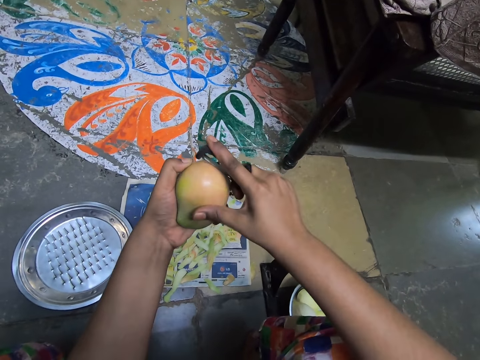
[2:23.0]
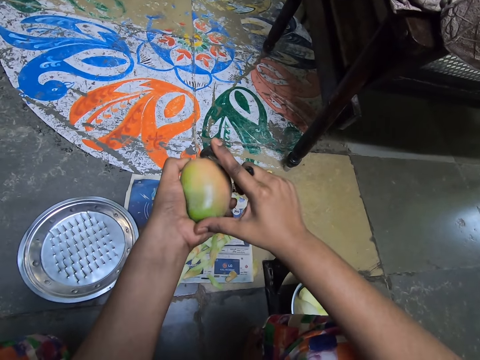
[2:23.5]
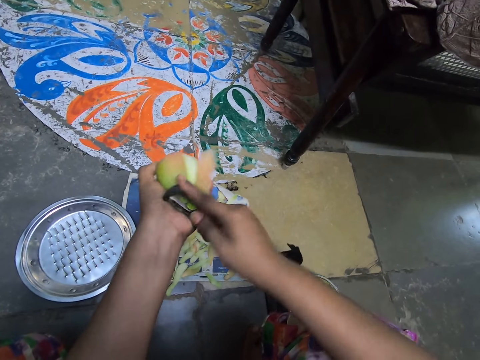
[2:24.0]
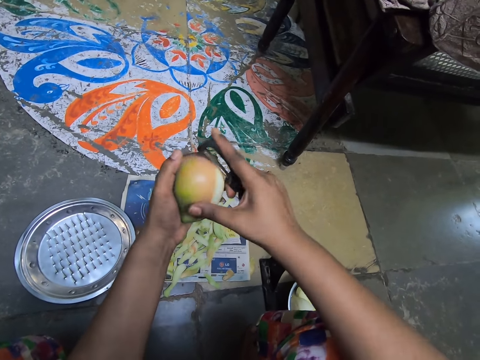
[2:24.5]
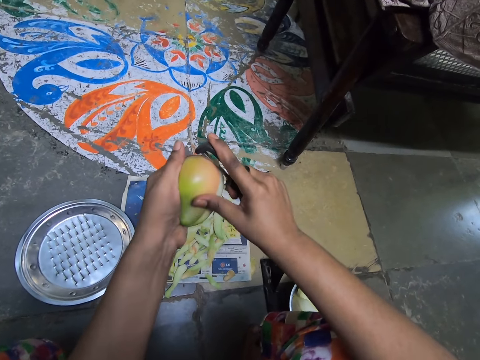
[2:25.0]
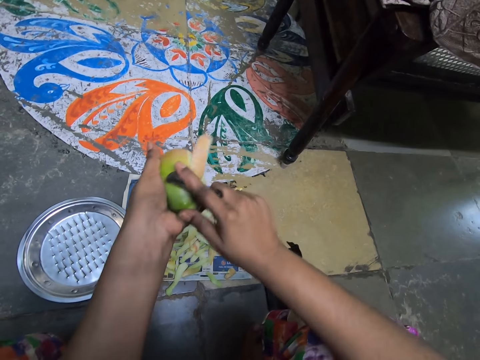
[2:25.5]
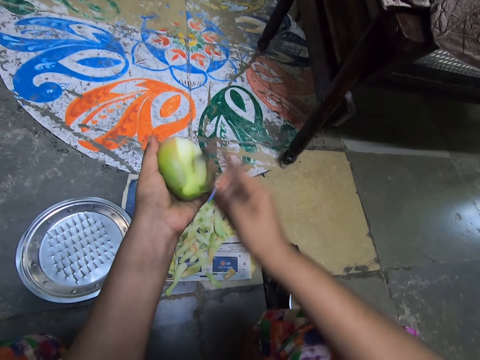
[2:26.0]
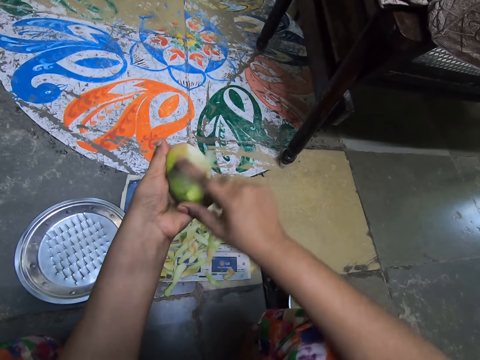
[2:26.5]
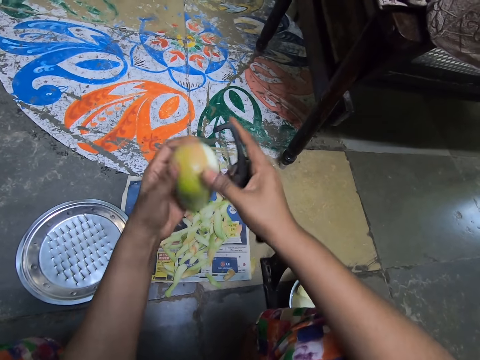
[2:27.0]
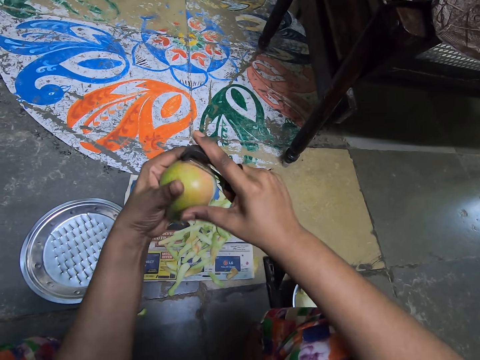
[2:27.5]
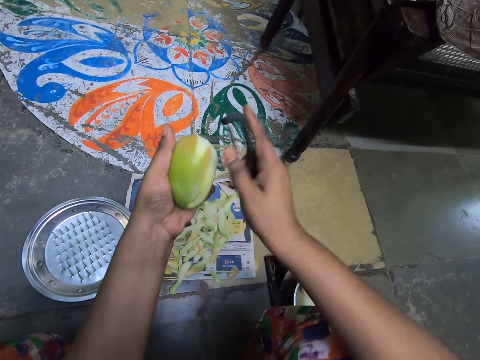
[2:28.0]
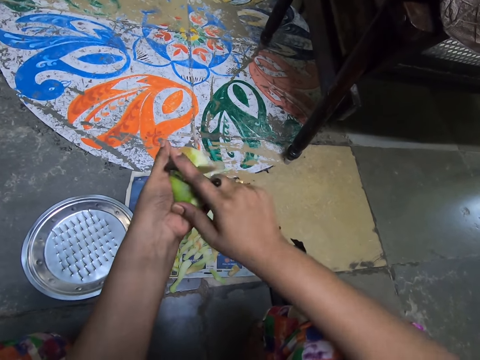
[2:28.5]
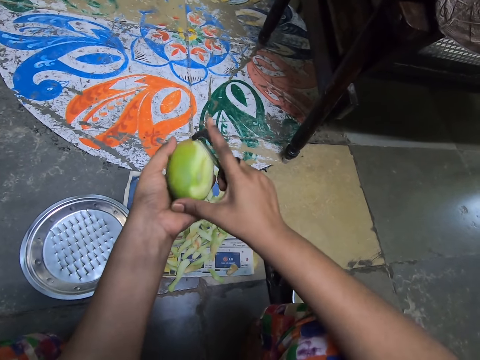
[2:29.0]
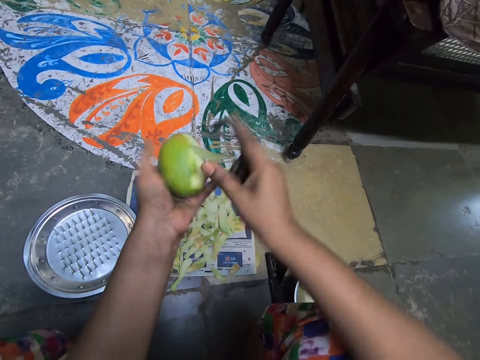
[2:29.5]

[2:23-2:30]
The camera wearer peels the mango in her left hand with the peeler in her right hand. She drops the peel on the paper.

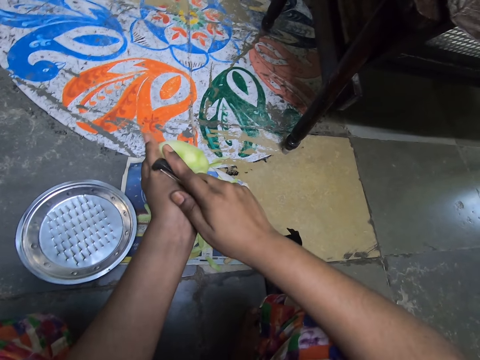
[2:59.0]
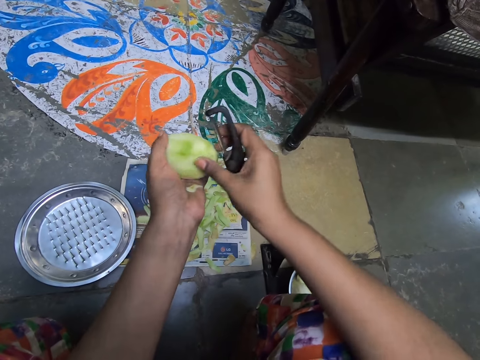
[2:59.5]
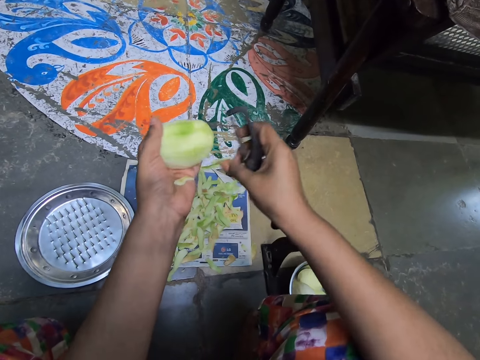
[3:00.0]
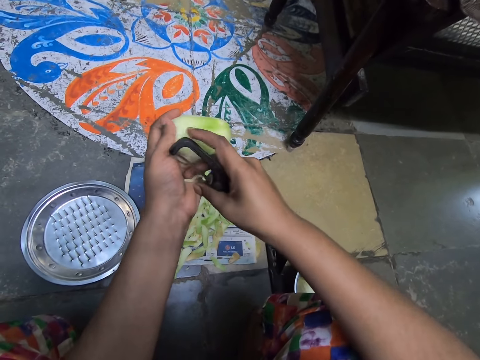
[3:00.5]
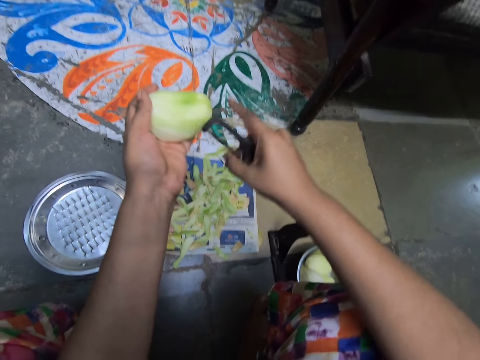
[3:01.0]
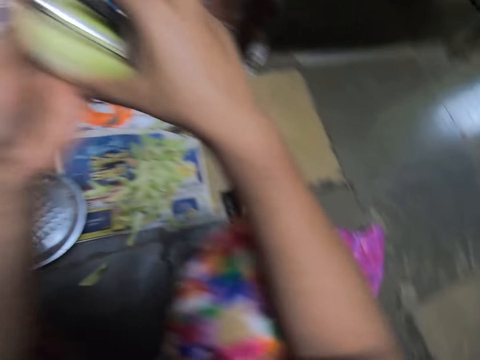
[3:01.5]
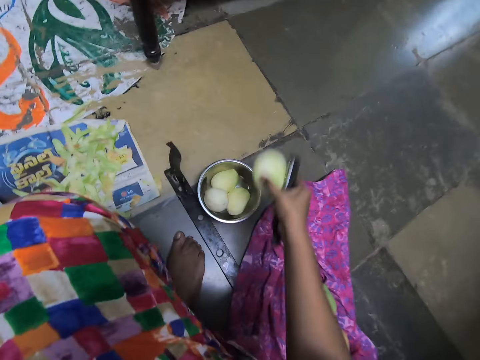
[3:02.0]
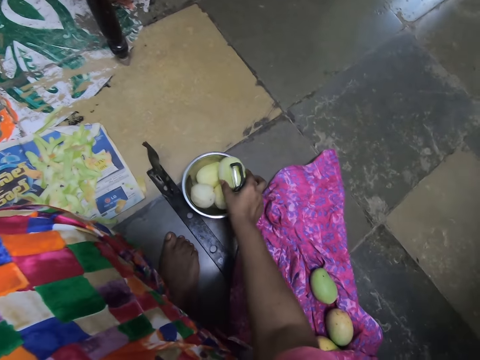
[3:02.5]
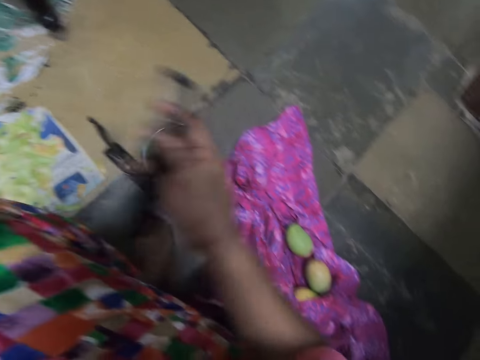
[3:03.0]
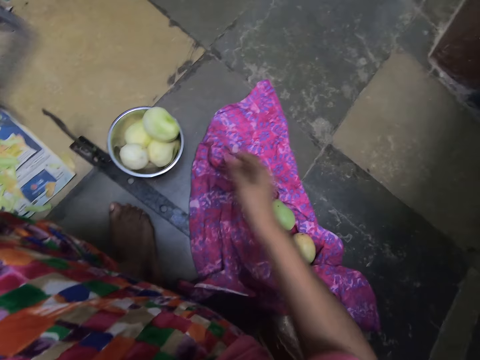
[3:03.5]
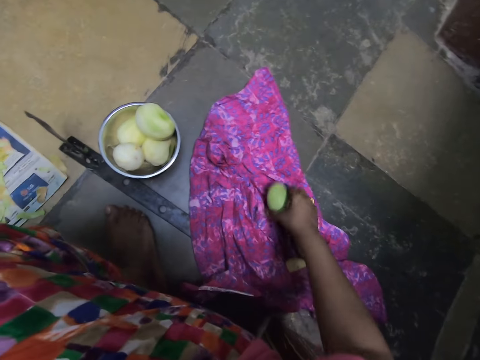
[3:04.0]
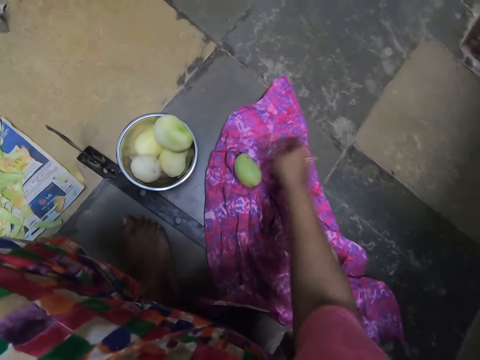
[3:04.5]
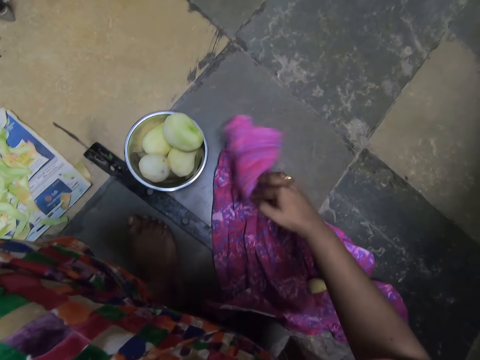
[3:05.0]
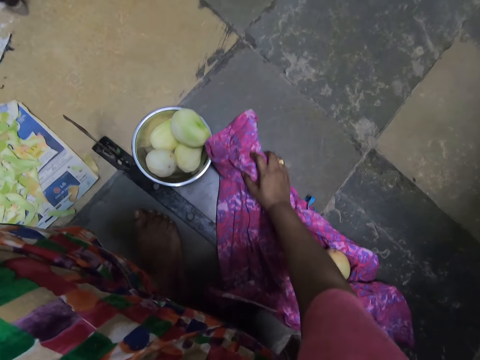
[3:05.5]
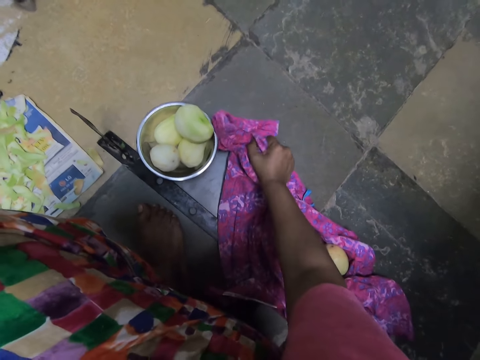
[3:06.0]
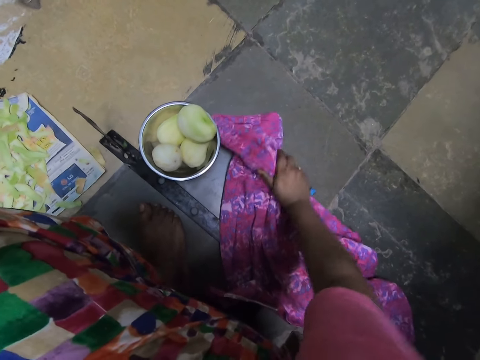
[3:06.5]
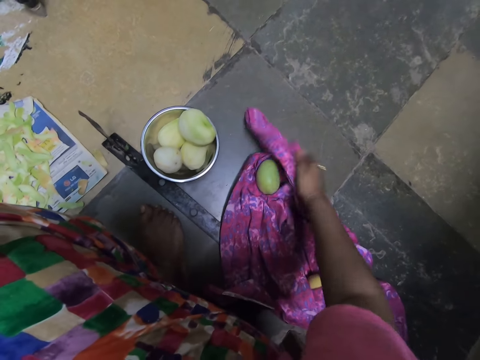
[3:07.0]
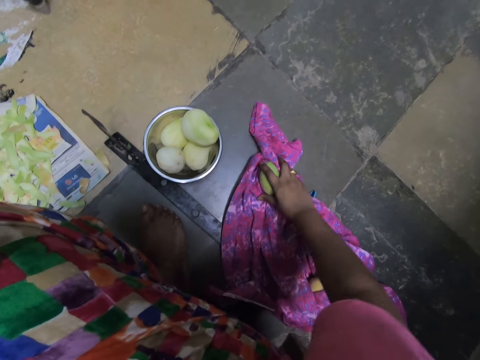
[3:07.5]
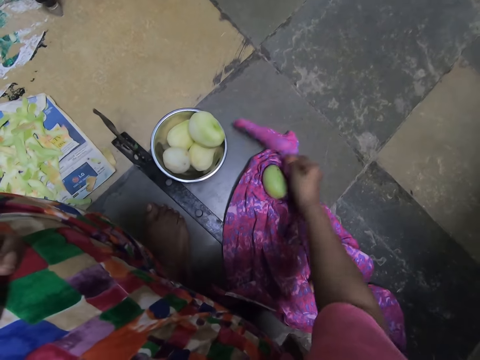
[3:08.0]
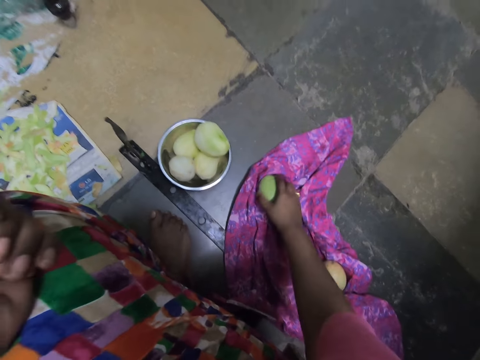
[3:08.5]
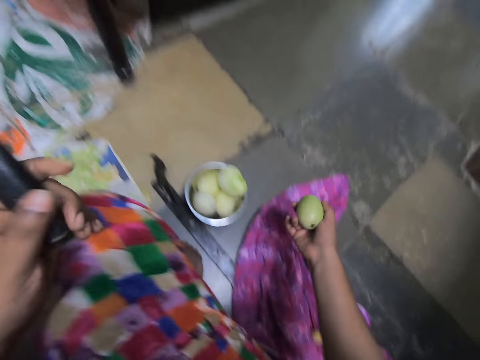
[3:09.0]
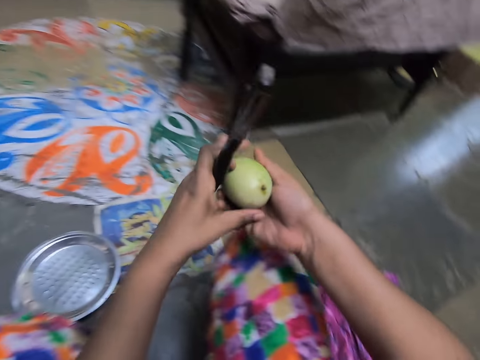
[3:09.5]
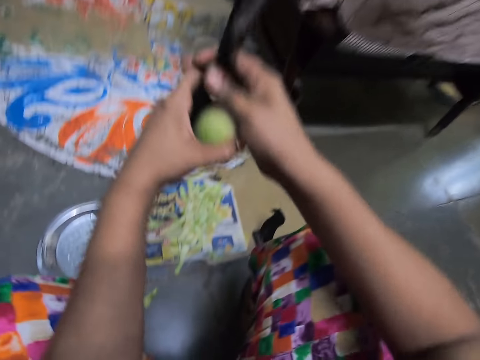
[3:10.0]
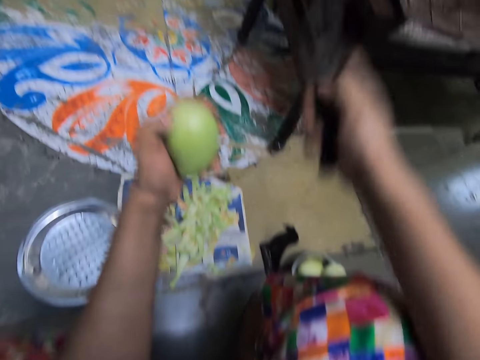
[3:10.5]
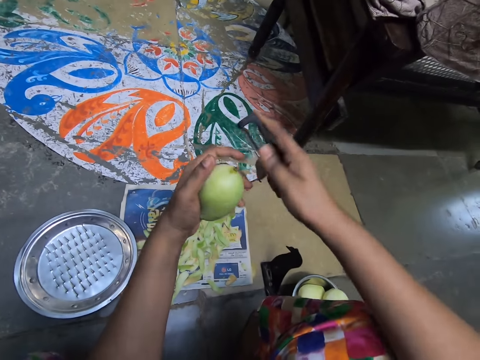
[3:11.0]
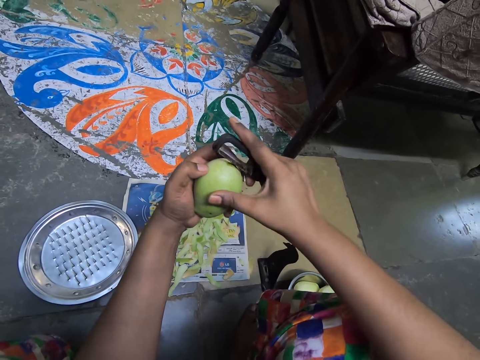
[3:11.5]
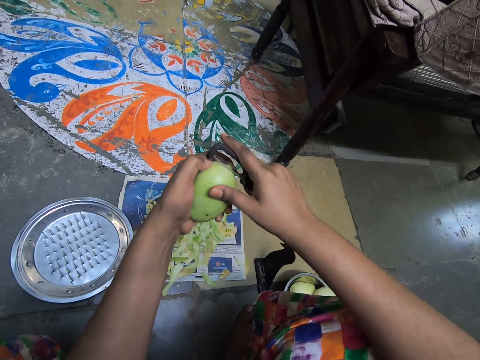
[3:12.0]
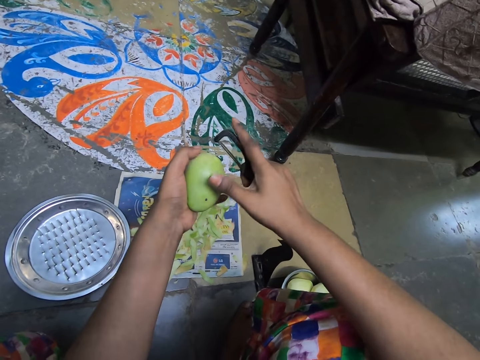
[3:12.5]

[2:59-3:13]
The camera wearer picks a peel from her palm. She drops the peel on the paper. She passes the mango from her left hand to her right hand. She drops the mango into the bowl on the floor with her right hand. She passes the peeler from her right hand to her left hand. She moves a mango on the cloth on the floor with her right hand. She picks the edge of the cloth on the floor with her right hand. She wipes the mango on the cloth on the floor with the cloth in her right hand. She covers the mango. She drops the cloth on the floor with her left hand. She picks the mango from the cloth on the floor with her right hand. She passes the mango from her right hand to her left hand. She passes the peeler from her left hand to her right hand. She peels the mango in her left hand with the peeler in her right hand.

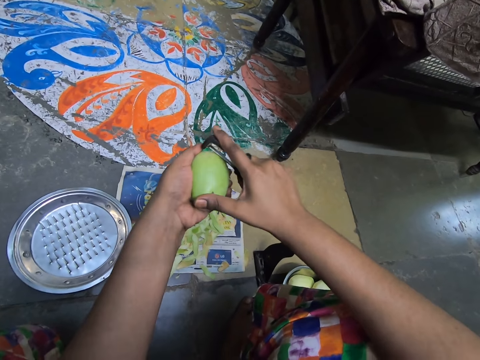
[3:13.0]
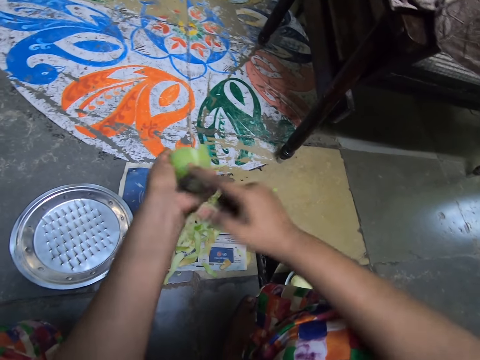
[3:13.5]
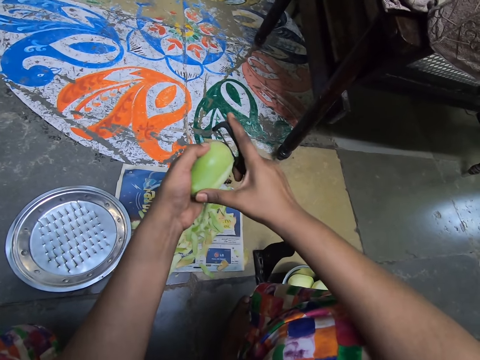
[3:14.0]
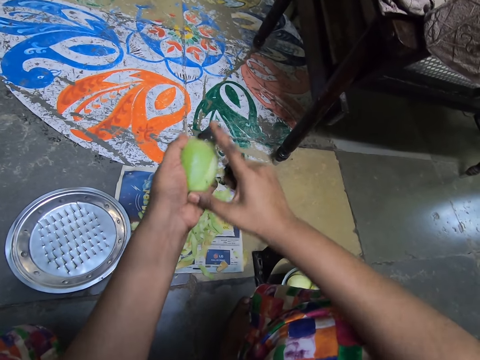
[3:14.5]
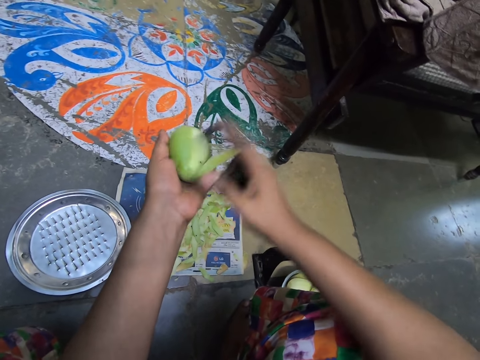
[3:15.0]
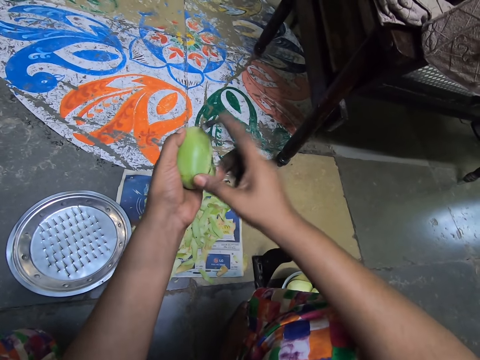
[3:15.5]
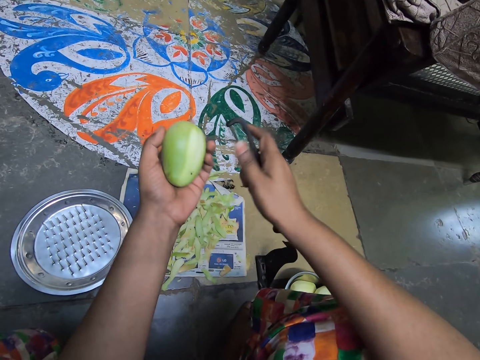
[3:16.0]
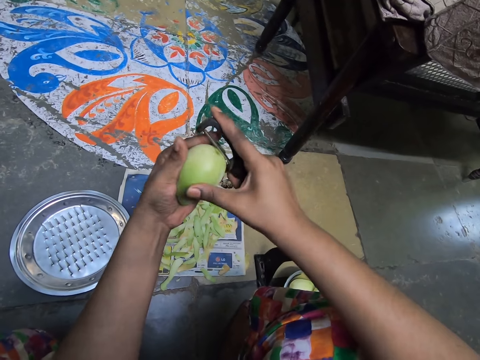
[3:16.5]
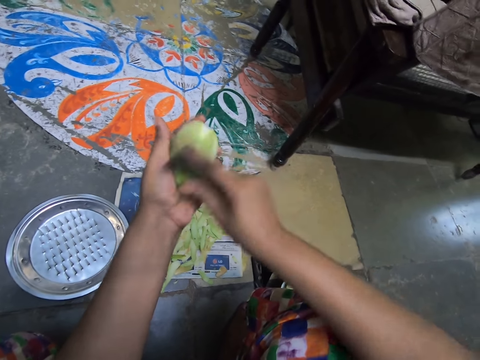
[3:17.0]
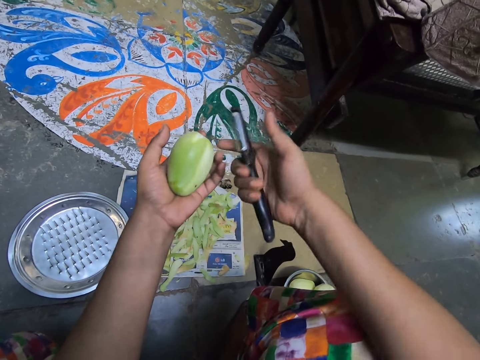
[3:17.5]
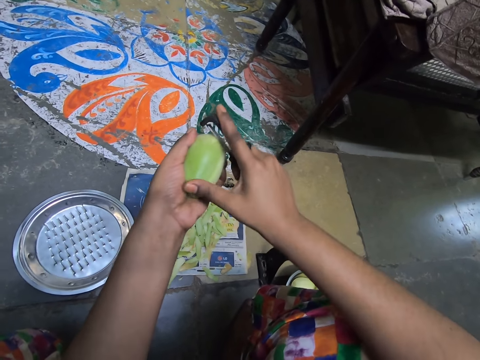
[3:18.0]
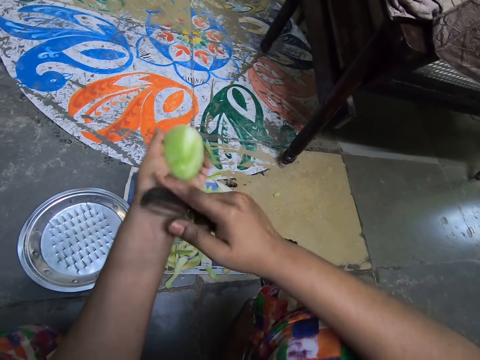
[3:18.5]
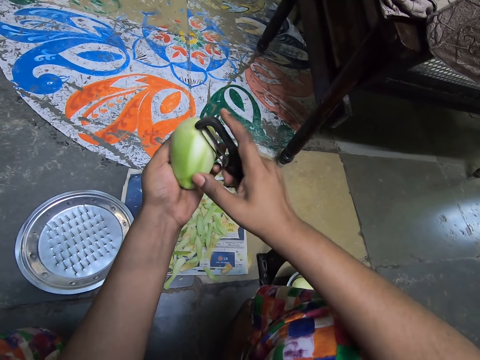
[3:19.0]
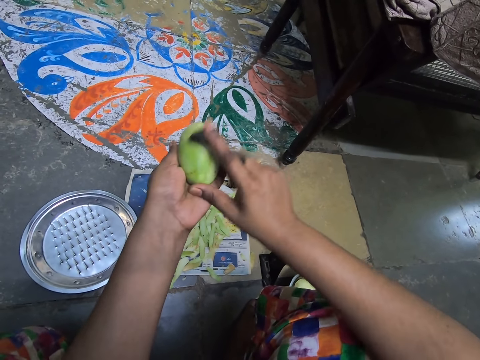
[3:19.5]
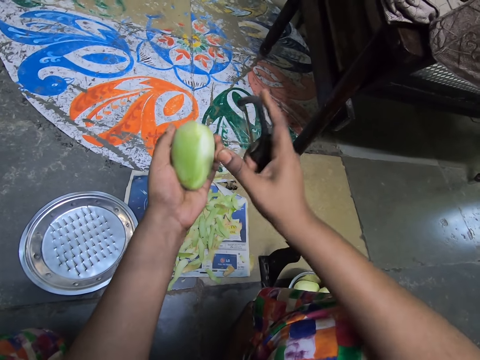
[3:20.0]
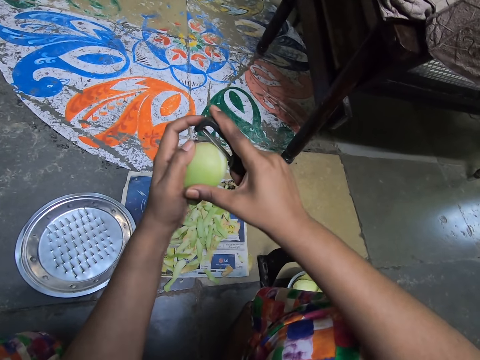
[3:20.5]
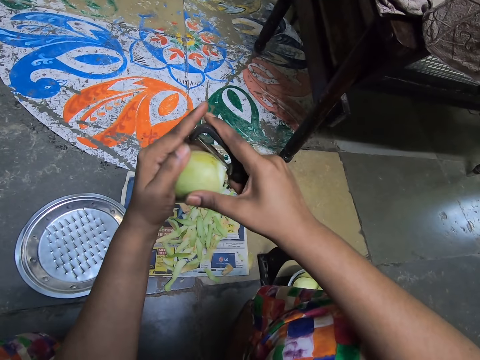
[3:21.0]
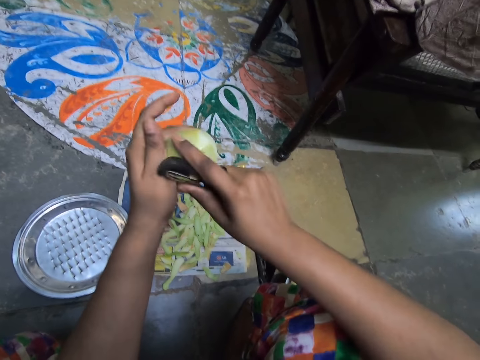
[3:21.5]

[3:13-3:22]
The camera wearer drops the peel on the paper.
